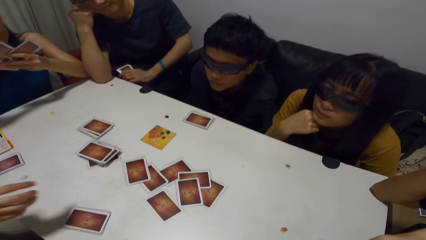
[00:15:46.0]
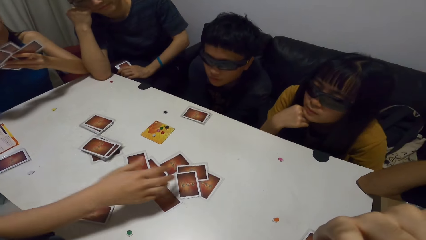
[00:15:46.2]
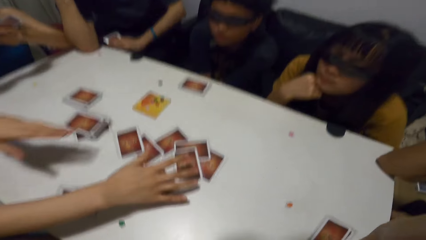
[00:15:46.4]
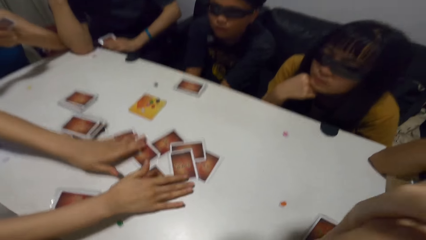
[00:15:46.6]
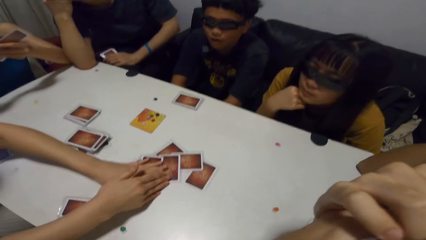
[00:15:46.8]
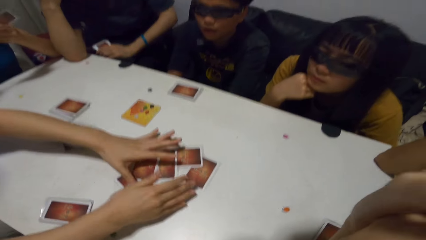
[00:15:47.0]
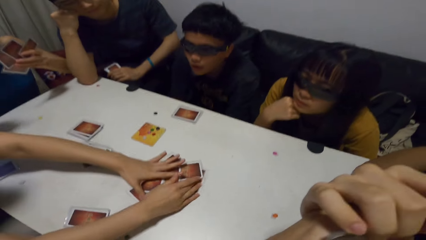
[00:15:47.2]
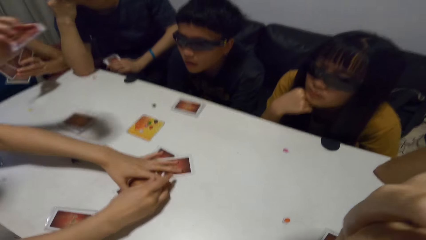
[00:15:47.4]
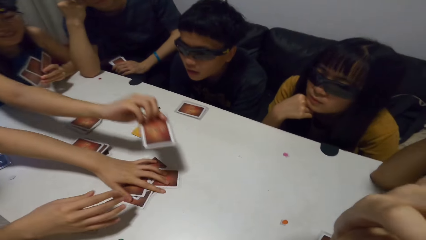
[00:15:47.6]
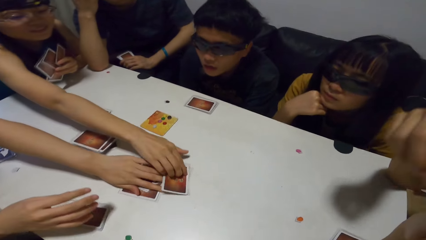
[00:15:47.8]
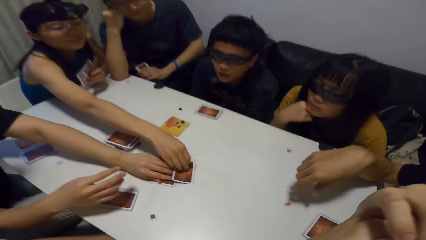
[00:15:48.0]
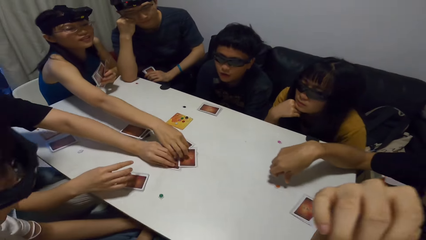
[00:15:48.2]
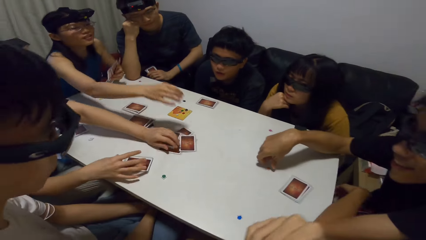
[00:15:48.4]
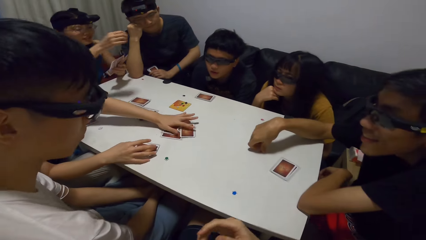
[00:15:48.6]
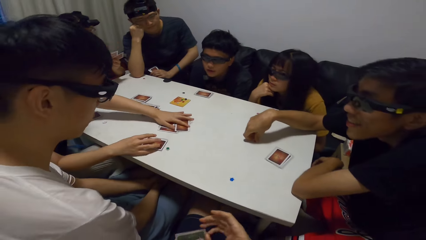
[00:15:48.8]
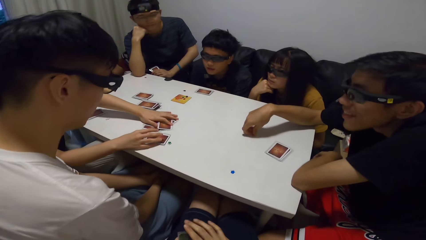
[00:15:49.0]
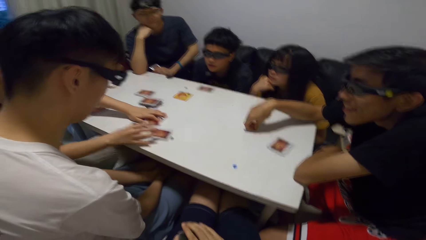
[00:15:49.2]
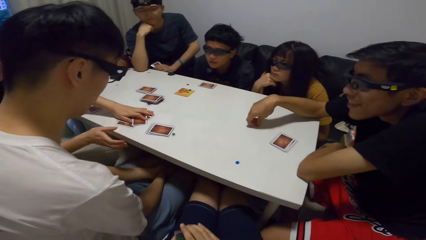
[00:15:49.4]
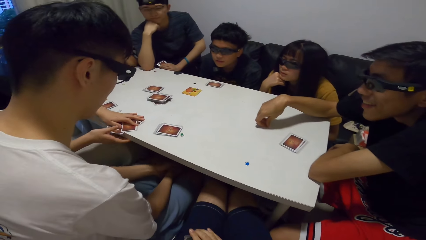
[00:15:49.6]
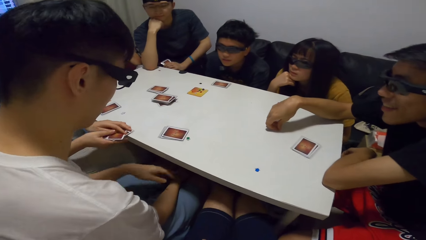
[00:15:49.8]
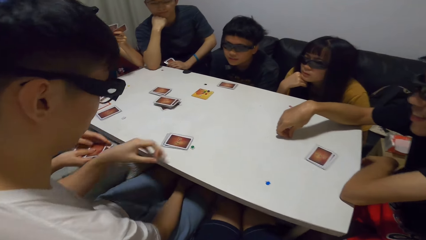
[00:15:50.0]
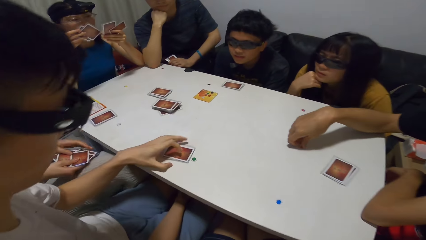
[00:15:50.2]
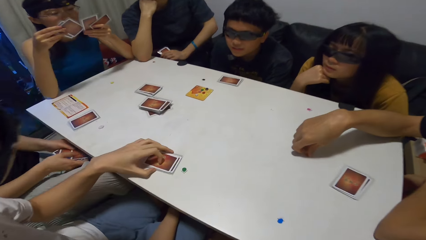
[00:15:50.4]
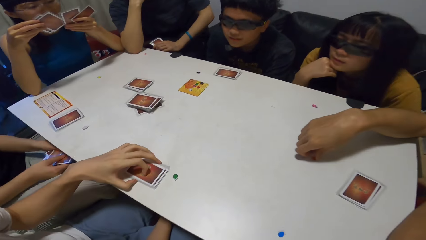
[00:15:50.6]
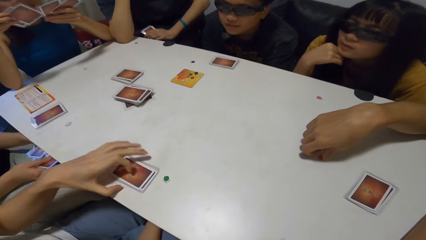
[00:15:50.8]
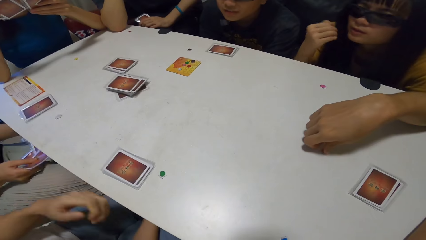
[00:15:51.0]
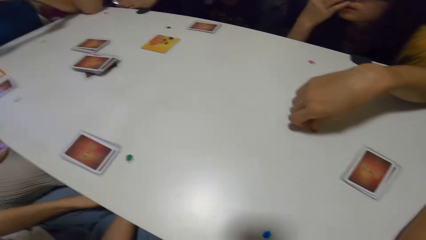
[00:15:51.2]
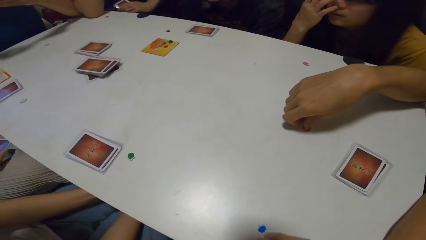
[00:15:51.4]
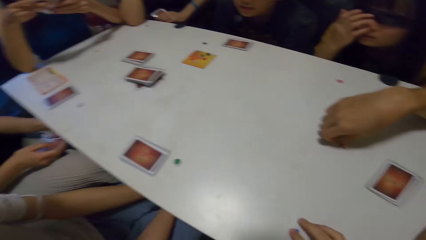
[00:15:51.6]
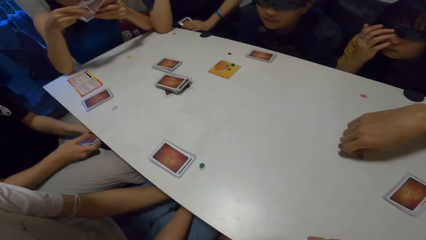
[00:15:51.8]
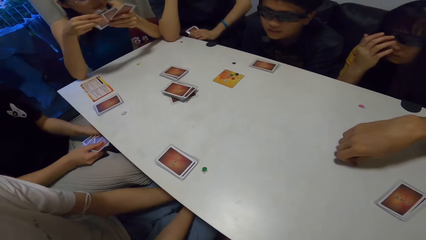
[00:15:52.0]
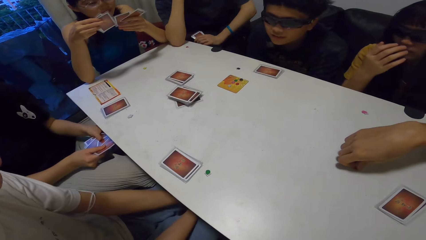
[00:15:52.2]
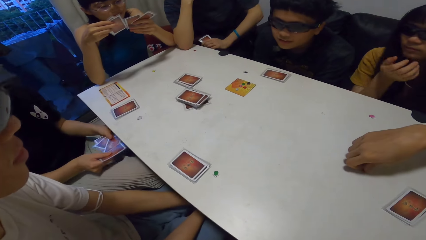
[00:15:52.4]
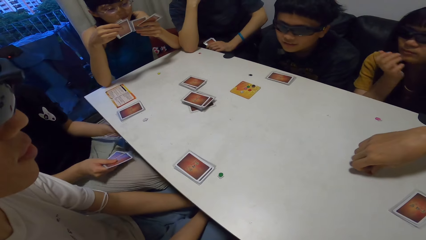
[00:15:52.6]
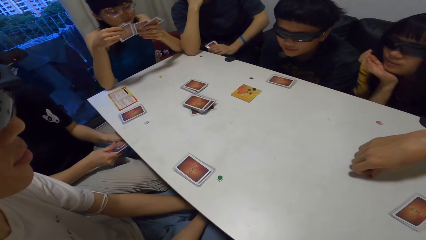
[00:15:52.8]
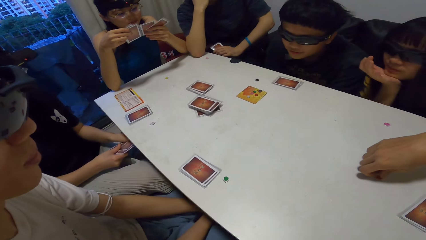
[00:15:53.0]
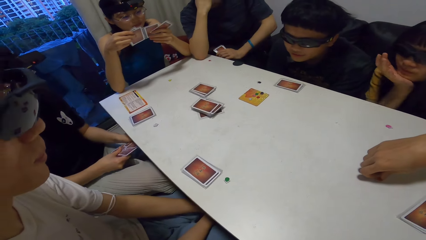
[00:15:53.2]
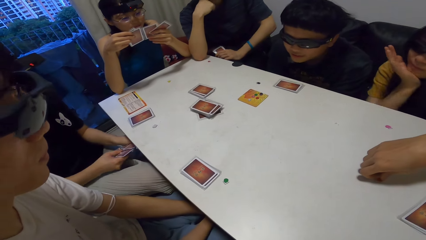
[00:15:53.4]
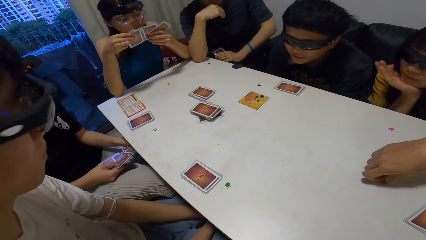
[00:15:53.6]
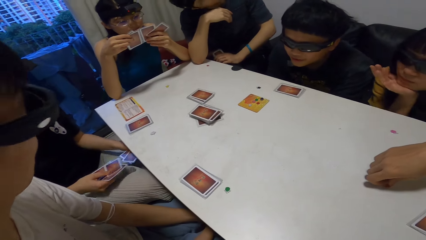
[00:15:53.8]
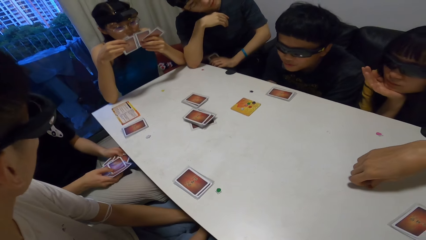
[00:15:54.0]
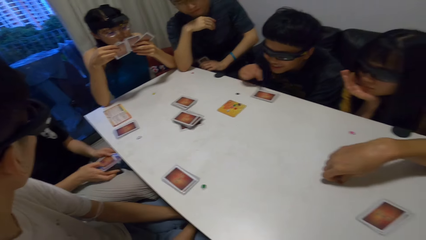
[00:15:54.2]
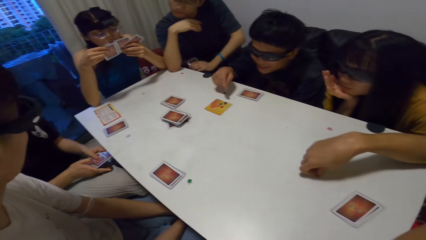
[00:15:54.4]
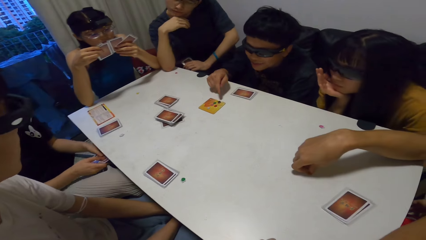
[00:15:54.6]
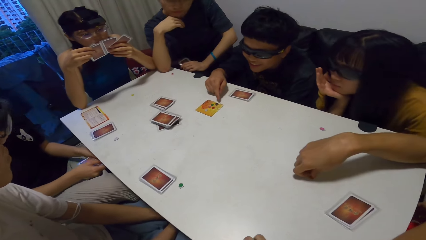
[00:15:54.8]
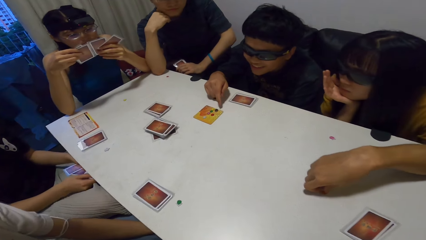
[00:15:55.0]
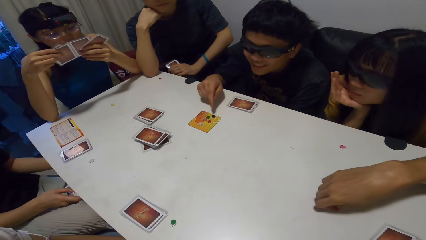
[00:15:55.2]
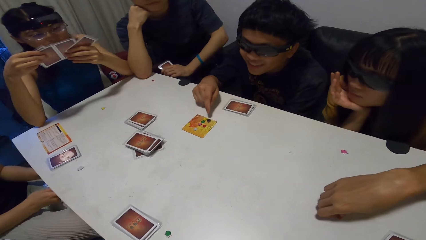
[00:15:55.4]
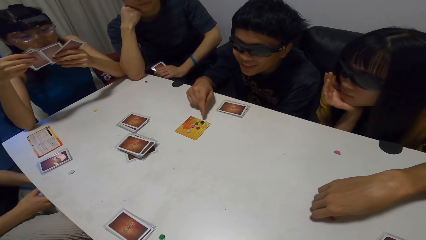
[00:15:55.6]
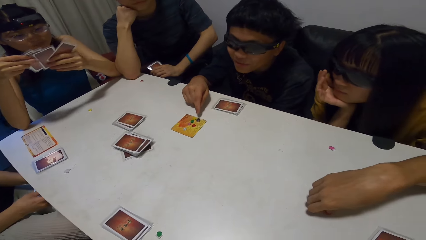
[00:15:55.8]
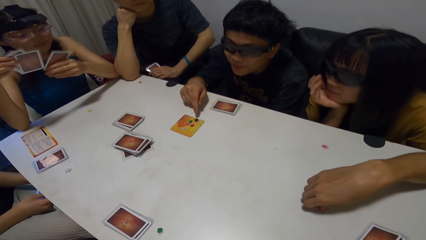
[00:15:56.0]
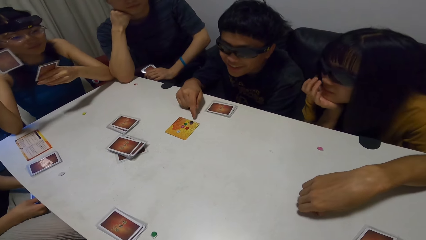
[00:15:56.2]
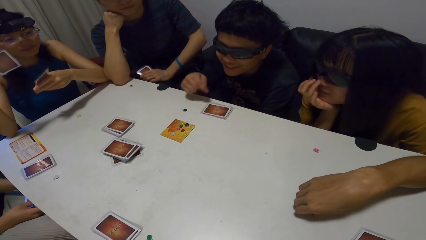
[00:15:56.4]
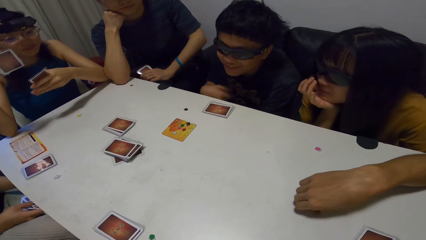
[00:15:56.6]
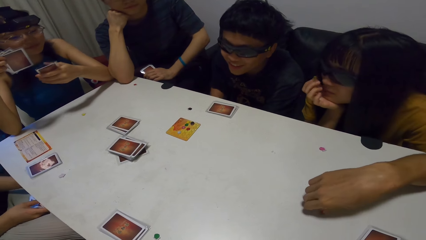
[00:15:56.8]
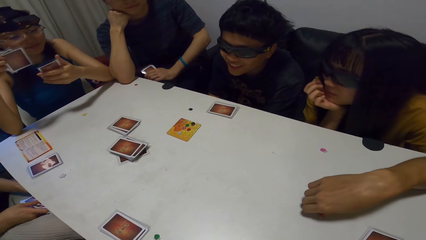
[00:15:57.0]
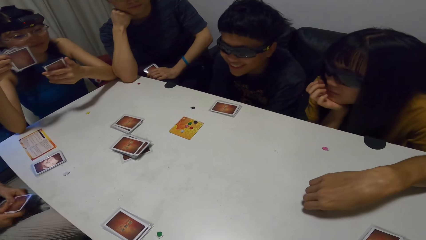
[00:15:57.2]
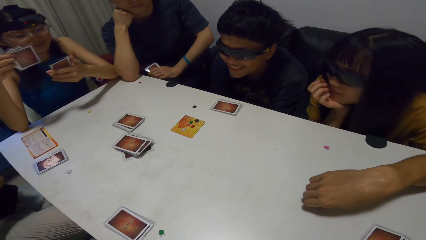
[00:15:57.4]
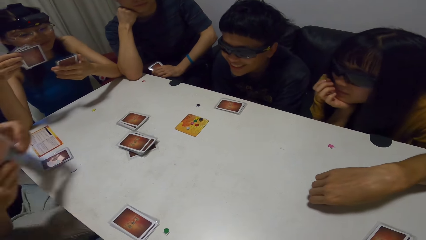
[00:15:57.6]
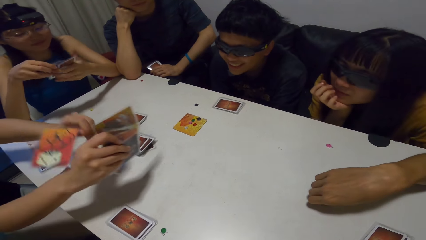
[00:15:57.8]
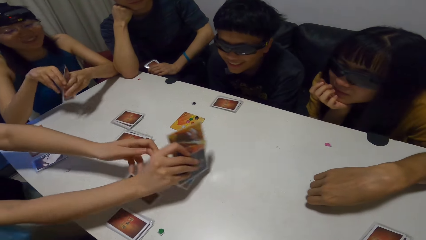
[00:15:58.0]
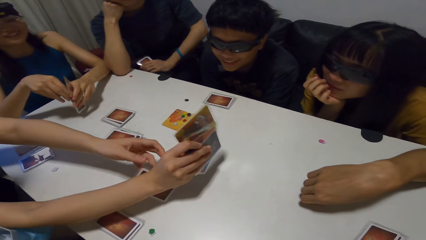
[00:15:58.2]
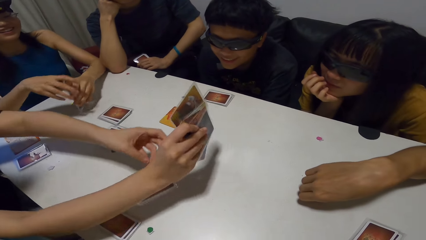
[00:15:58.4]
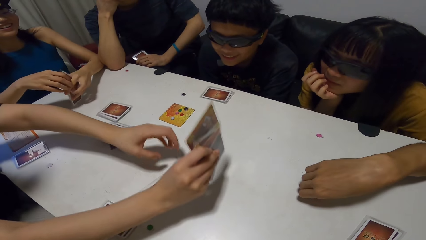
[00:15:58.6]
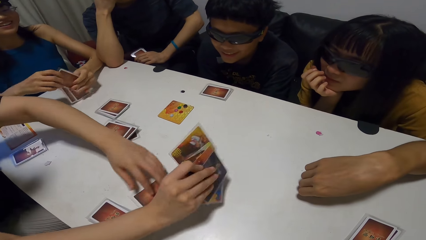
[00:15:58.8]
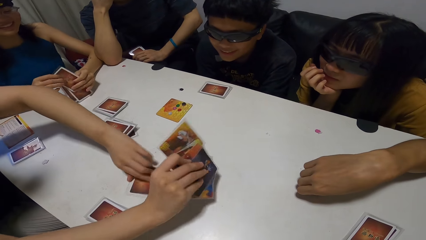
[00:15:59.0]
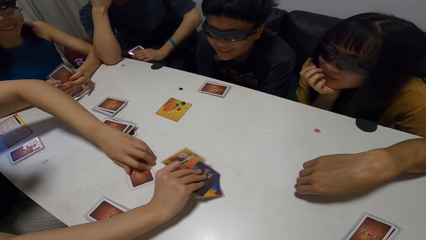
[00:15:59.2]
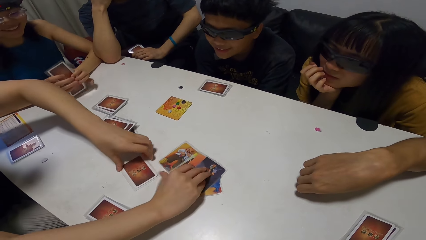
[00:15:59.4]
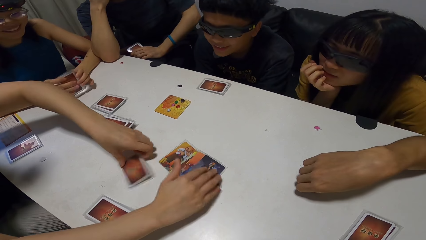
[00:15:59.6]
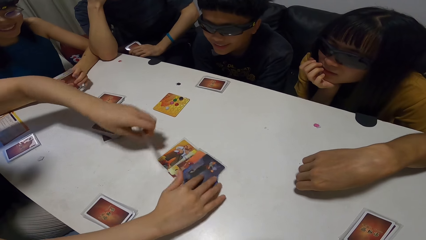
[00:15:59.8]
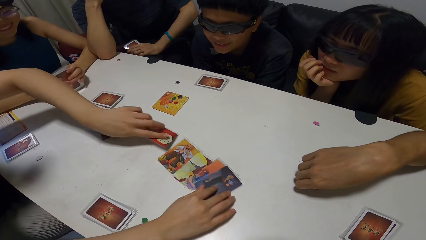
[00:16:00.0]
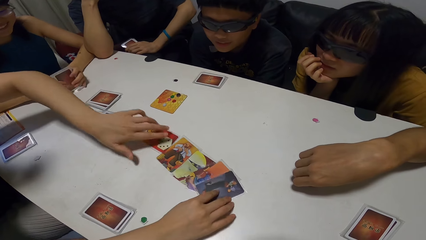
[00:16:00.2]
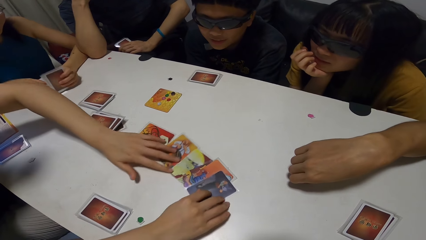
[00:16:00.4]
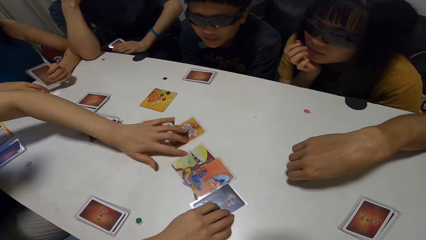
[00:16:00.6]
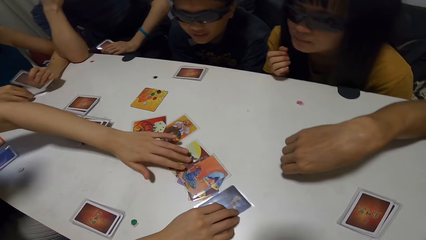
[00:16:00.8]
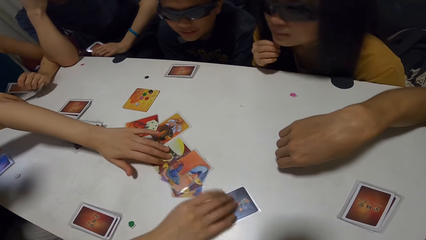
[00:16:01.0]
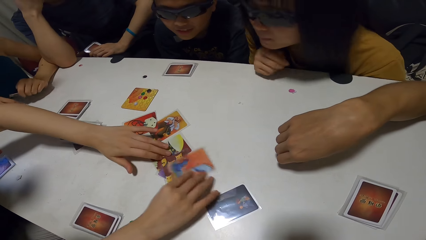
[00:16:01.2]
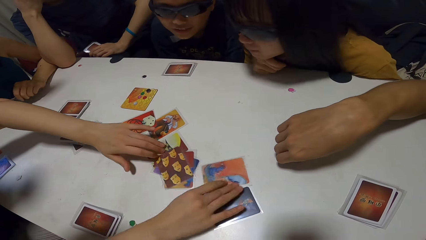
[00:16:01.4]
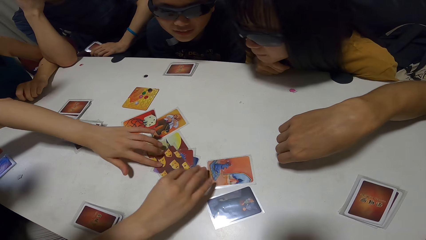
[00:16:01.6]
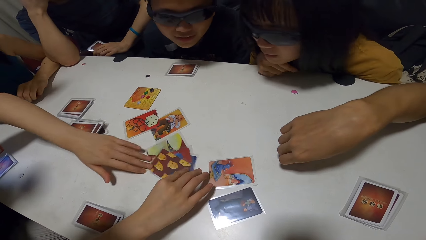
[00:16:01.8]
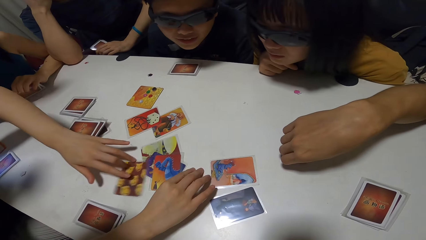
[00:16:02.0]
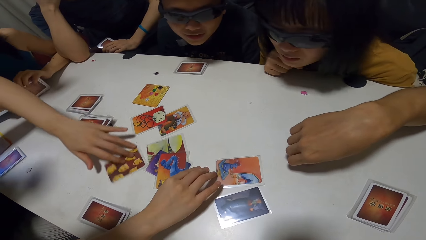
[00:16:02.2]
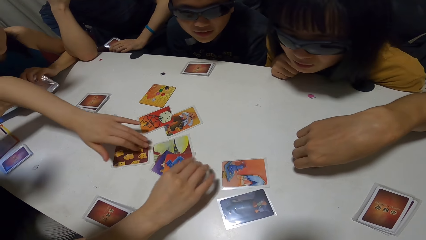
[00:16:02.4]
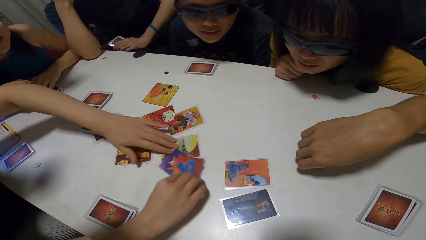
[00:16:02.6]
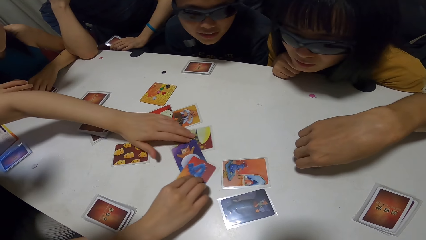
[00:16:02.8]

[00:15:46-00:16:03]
A woman gathers the cards on the table with both hands. She shuffles cards. Another woman drops a card on the table with her right hand. The first woman picks the cards. A man moves some cards on the table with his left hand. The first woman shuffles the cards with both hands. She drops the cards on the table with both hands. She shuffles cards on the table. She arranges the cards on the table with both hands.
